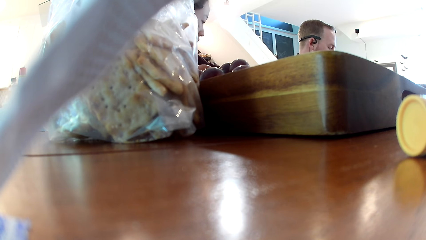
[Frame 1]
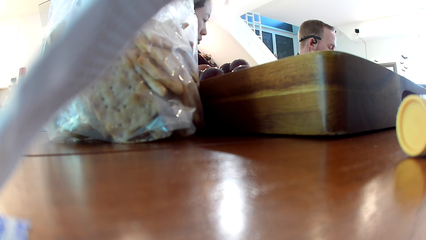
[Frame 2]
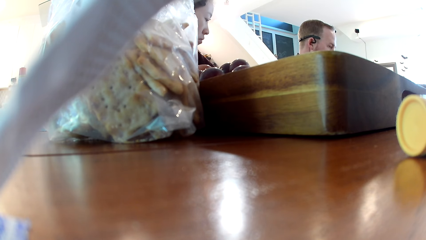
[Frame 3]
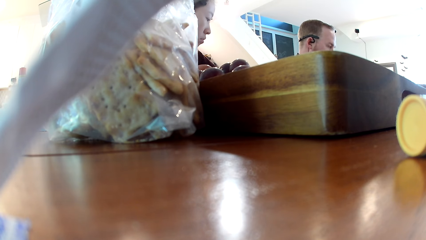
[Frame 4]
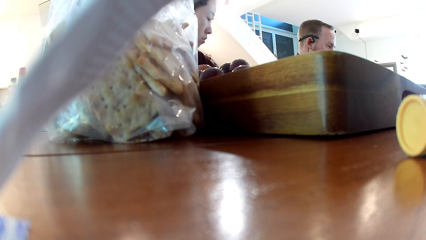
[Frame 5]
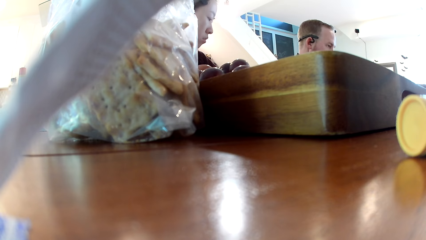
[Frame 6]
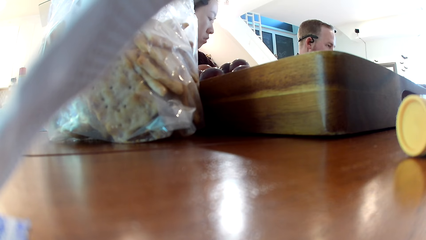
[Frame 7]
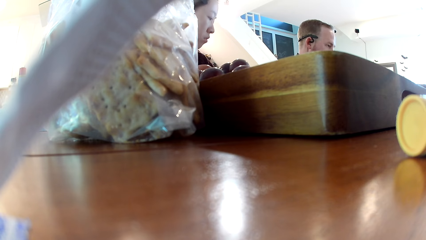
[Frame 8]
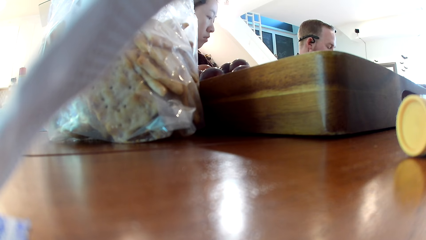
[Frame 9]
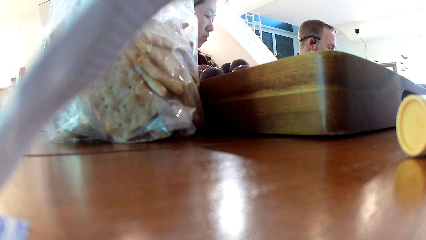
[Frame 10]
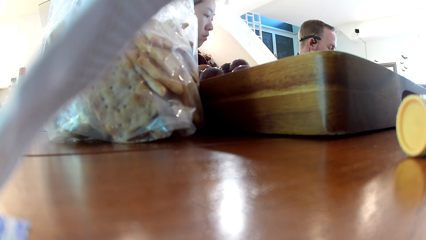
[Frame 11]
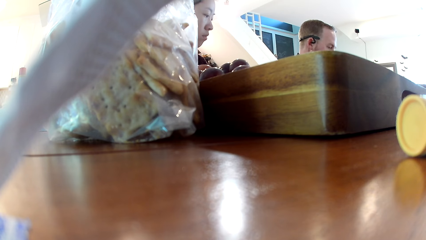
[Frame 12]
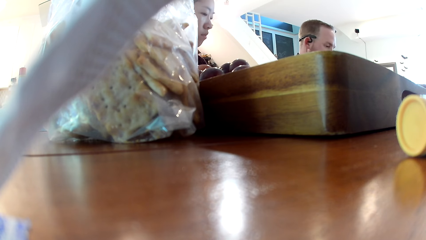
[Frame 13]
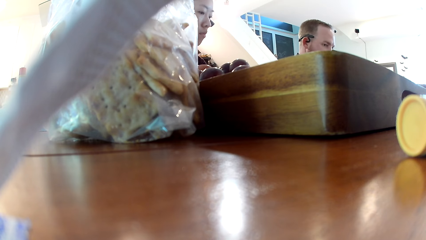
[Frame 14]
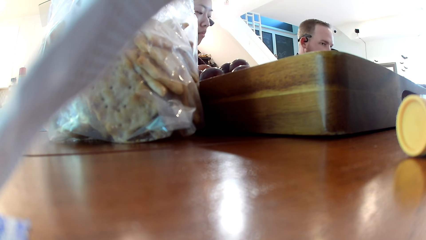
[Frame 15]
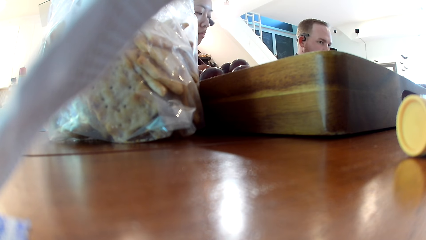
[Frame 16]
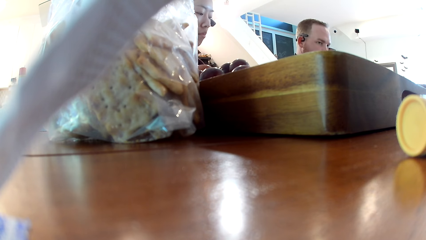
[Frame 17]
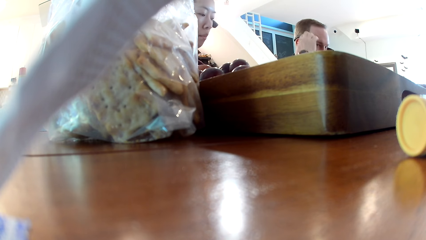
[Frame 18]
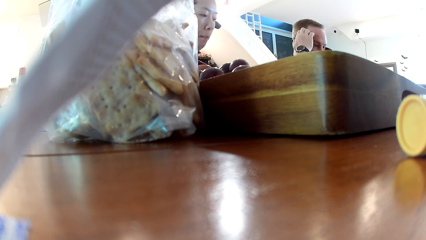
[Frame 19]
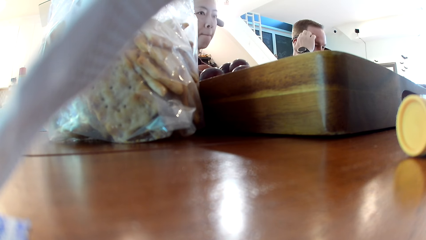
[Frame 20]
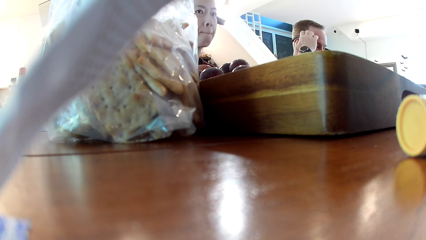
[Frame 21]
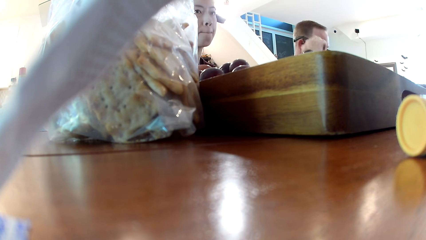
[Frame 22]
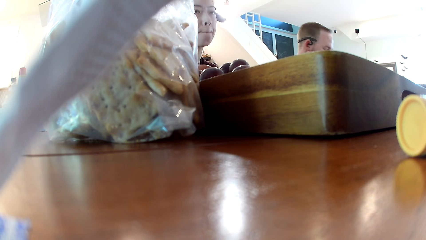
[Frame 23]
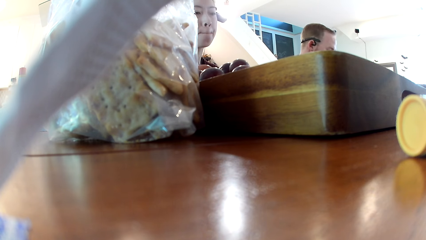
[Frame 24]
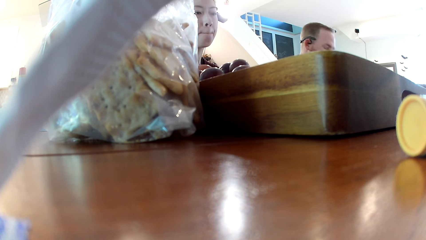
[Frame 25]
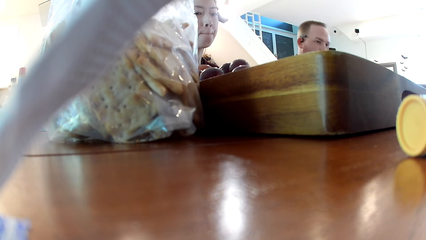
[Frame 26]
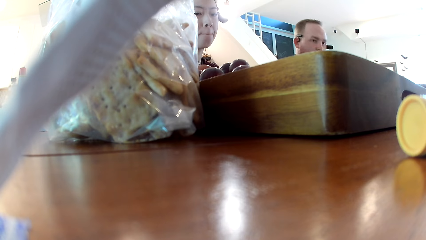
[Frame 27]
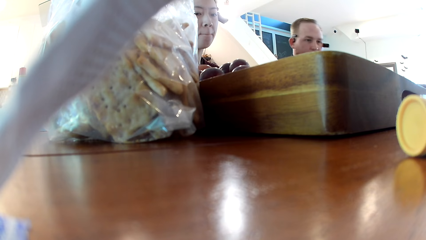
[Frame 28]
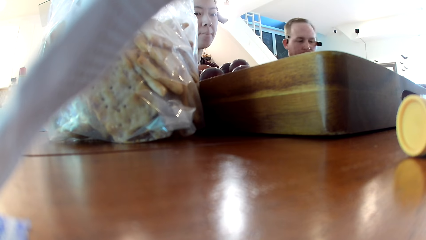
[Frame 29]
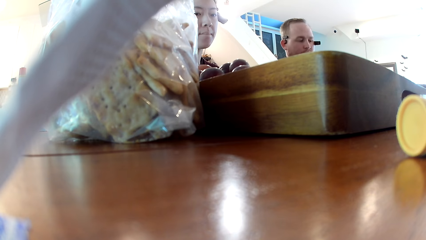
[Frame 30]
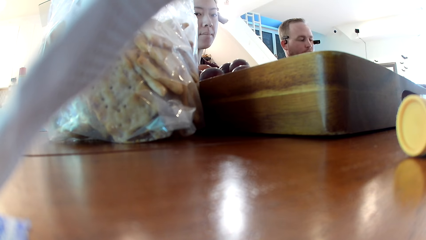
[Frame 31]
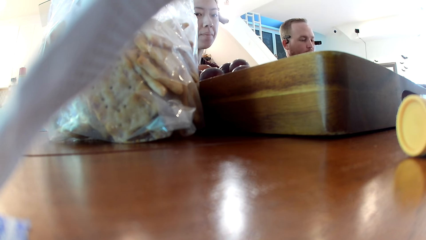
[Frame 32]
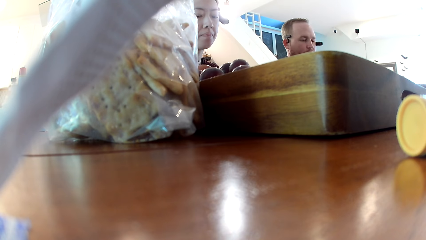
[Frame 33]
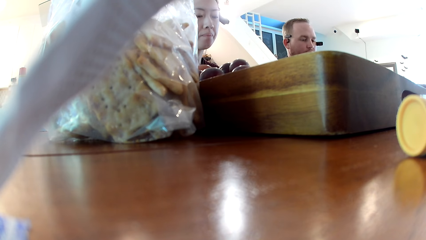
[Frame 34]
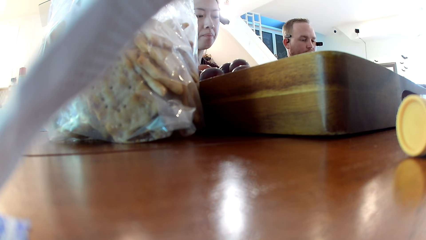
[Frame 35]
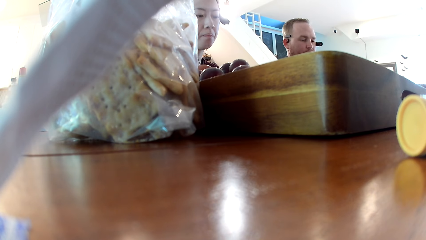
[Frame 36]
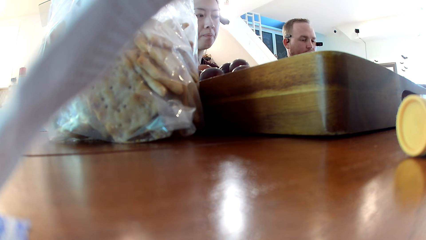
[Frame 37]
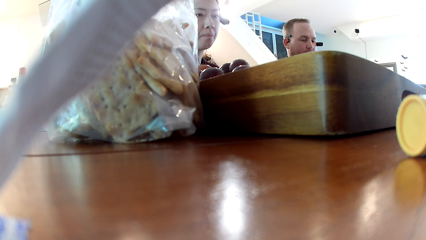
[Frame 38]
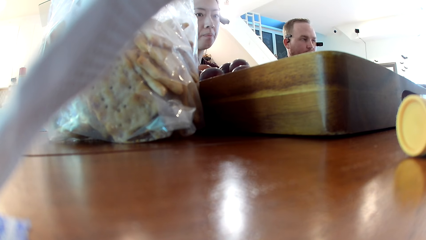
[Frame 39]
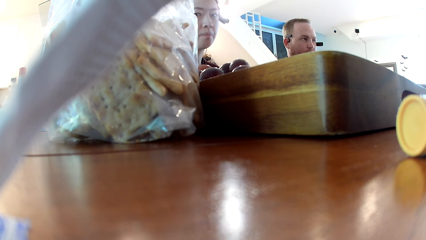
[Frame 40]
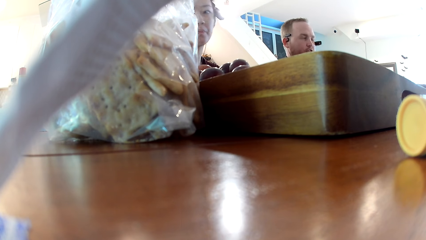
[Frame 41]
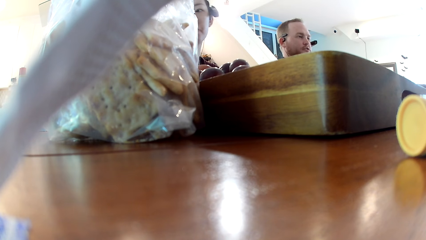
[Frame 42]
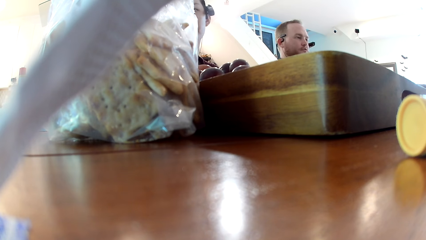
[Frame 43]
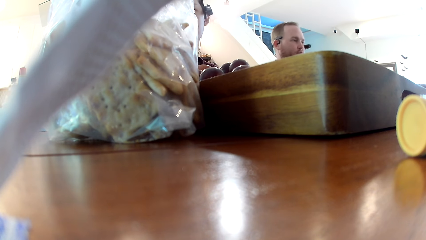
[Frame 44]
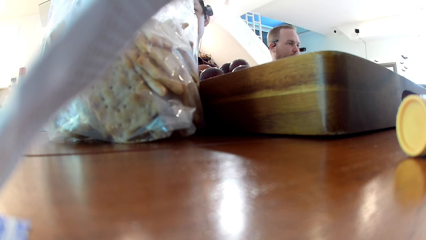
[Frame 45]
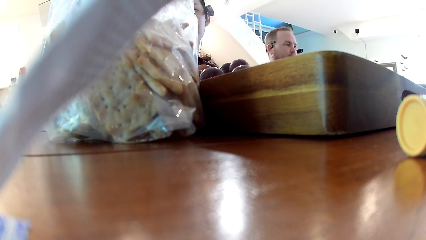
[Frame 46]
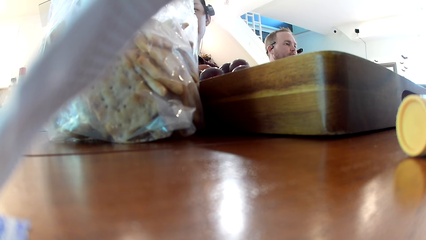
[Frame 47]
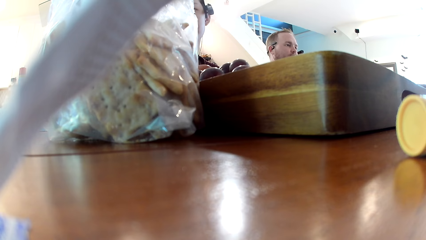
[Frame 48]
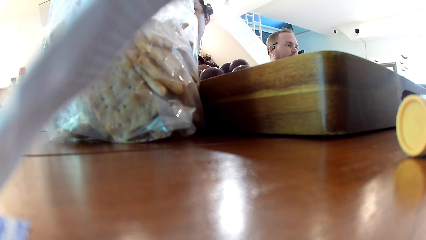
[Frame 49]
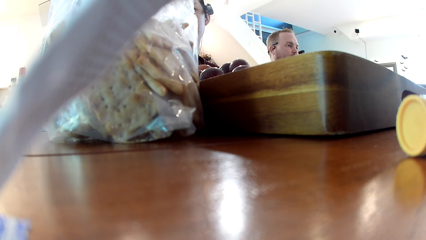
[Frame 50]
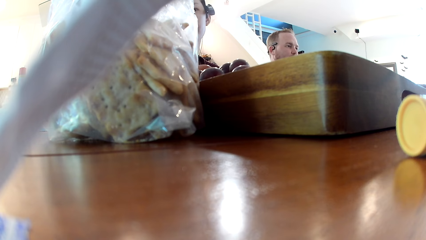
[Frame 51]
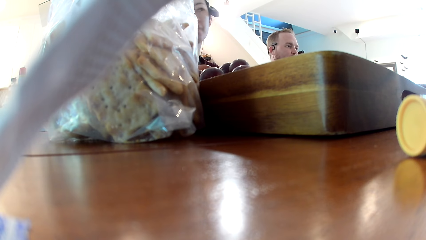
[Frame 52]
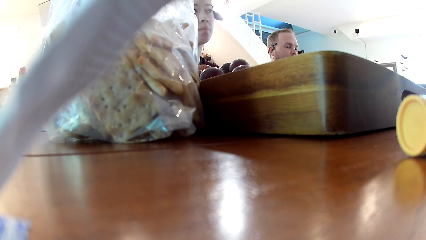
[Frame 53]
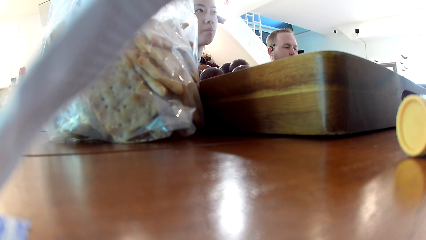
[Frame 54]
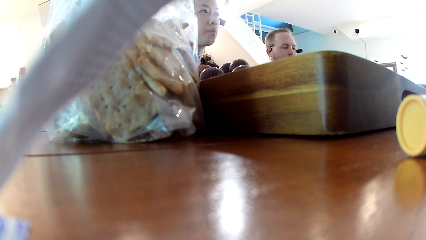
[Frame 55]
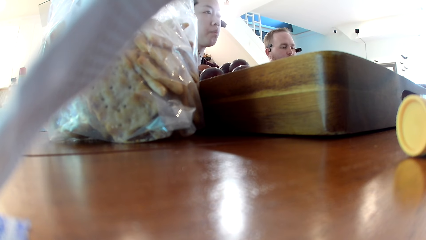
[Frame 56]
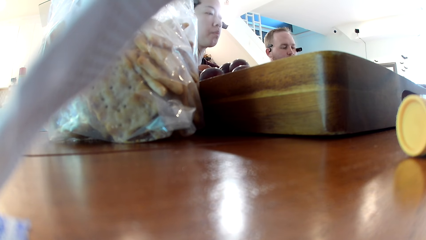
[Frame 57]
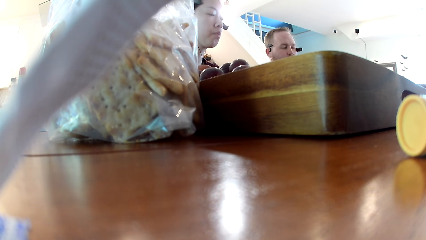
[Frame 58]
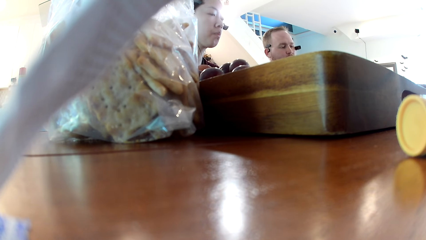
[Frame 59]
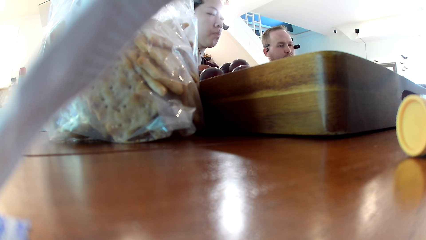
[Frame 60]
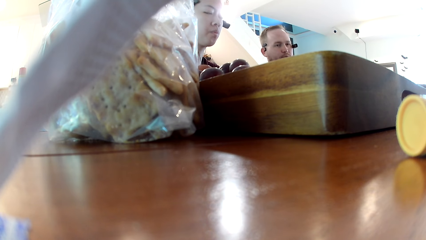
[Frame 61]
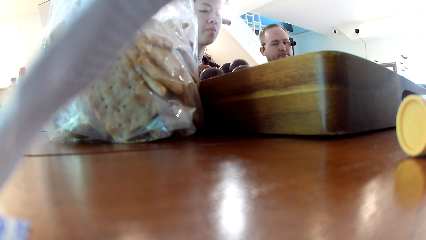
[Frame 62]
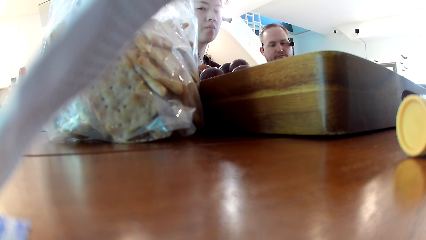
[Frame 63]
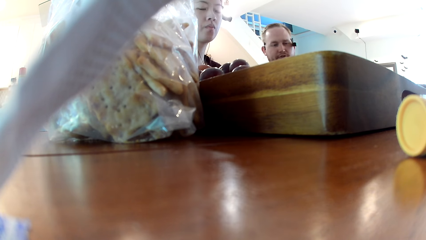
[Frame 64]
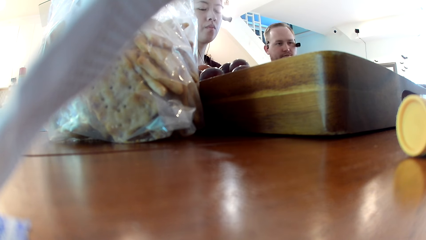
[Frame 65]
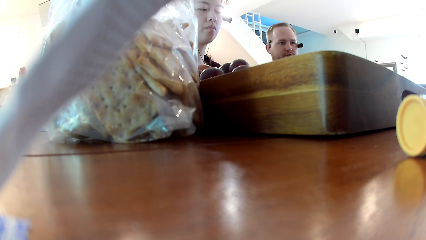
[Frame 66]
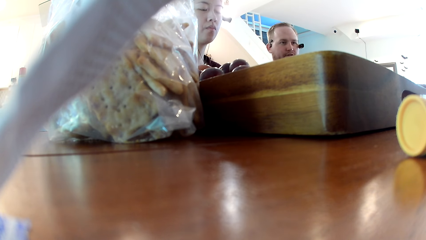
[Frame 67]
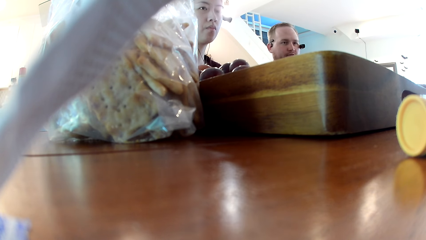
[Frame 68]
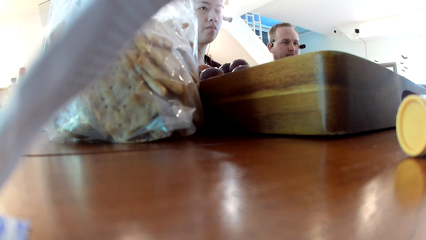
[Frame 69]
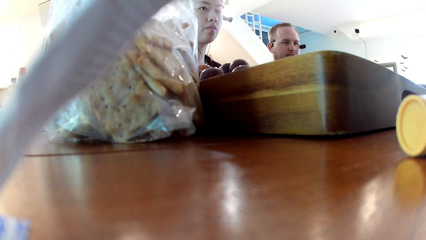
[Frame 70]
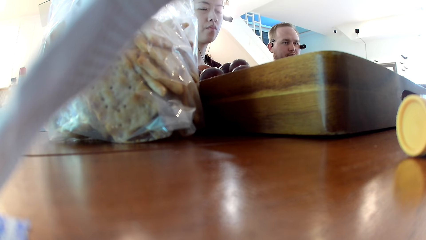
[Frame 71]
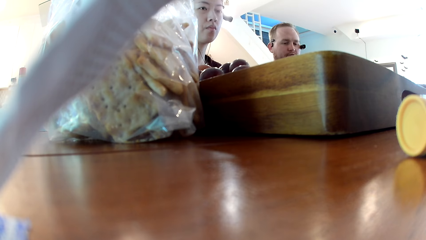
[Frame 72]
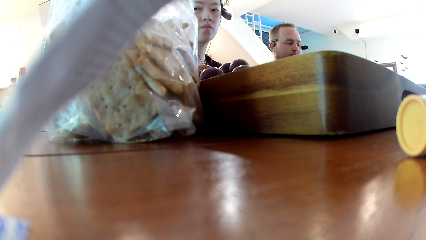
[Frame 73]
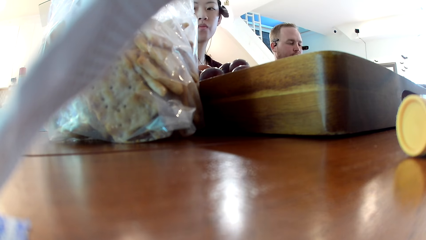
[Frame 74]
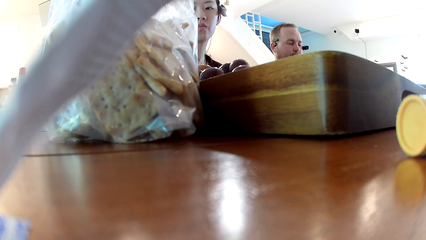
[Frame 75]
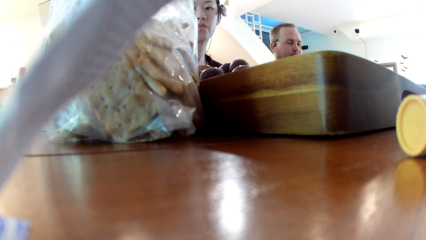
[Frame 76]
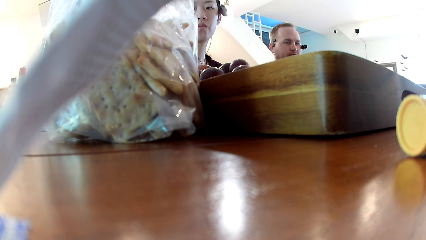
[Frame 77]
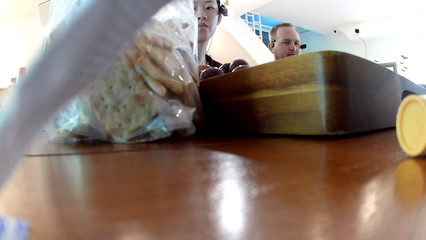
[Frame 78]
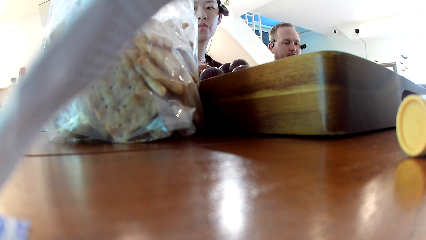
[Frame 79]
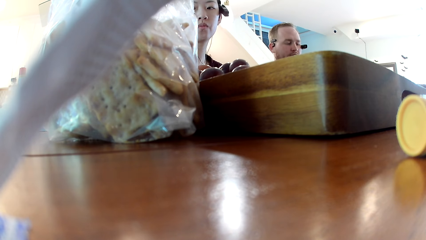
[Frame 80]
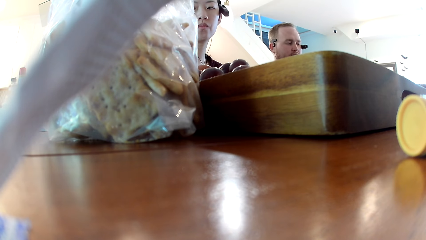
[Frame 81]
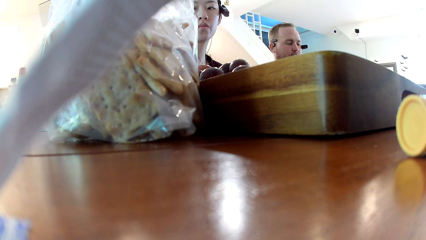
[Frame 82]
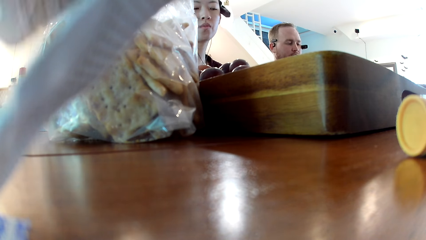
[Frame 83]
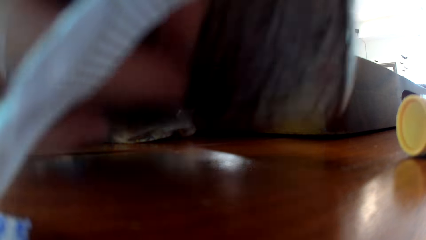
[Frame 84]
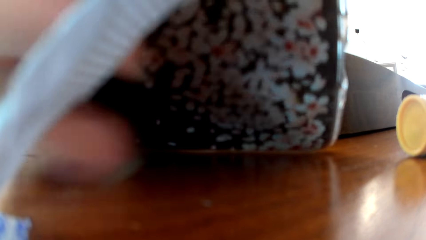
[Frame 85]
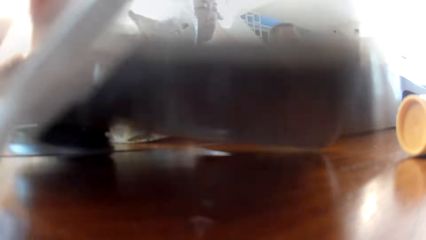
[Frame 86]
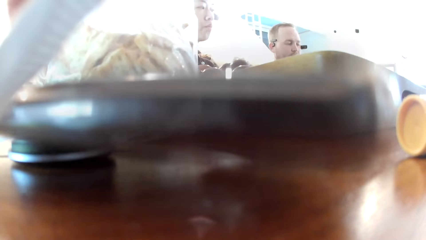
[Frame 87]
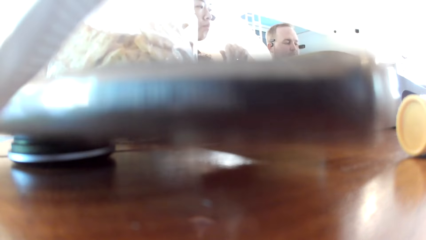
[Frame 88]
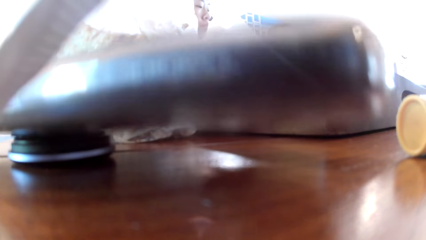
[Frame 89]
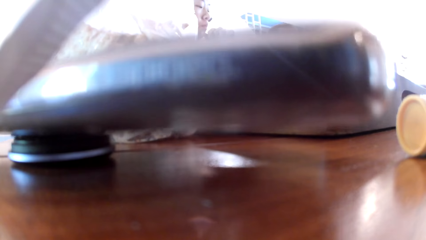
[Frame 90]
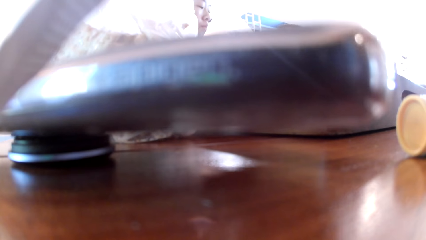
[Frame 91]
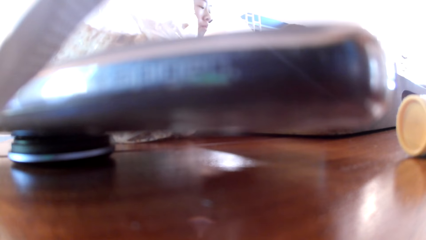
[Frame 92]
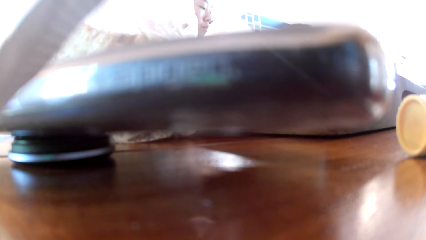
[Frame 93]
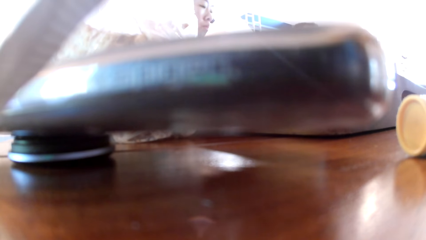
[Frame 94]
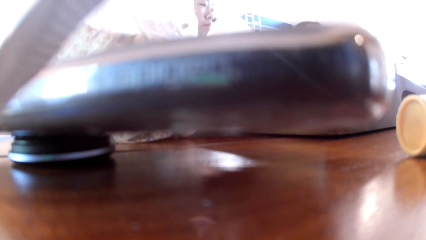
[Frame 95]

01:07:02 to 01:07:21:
The man scratches his forehead with his right hand. A woman places a phone on the table with her left hand.
